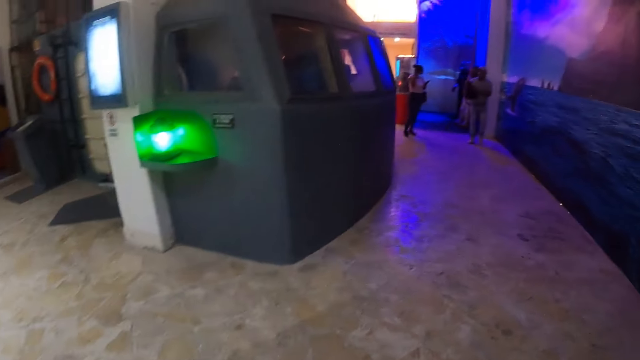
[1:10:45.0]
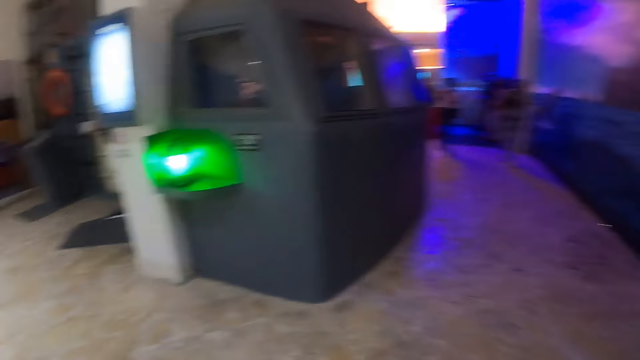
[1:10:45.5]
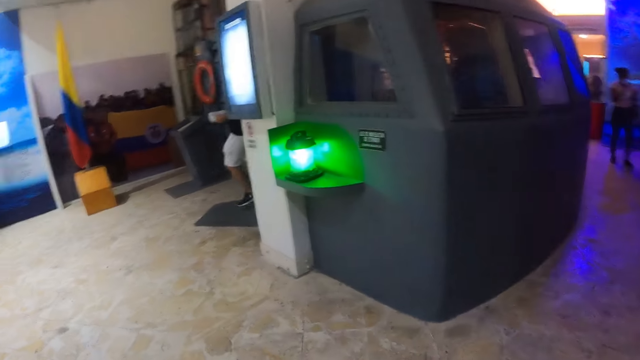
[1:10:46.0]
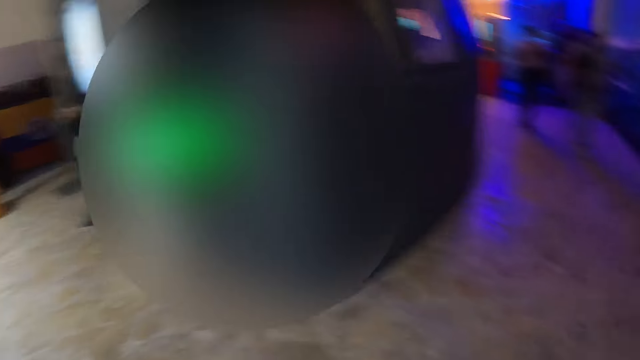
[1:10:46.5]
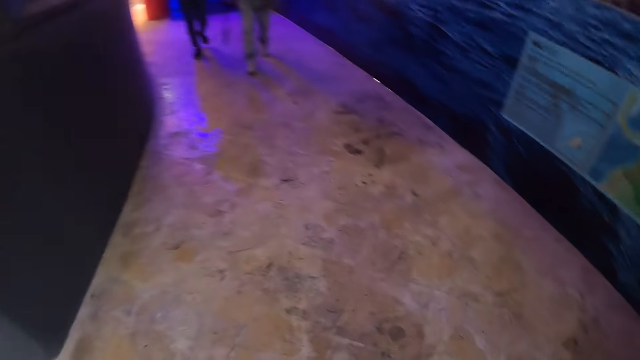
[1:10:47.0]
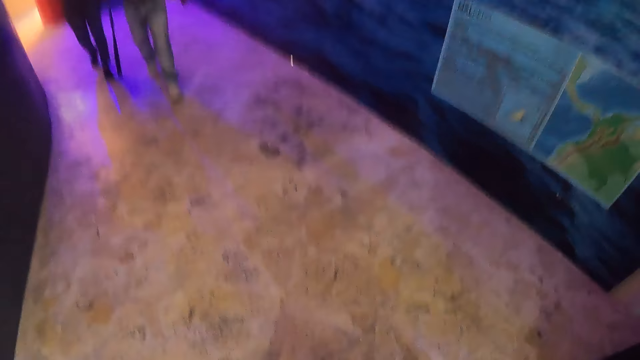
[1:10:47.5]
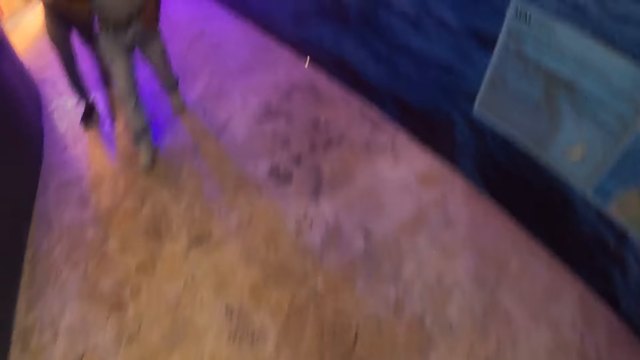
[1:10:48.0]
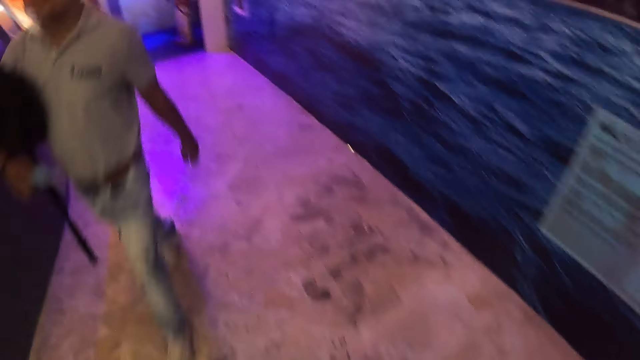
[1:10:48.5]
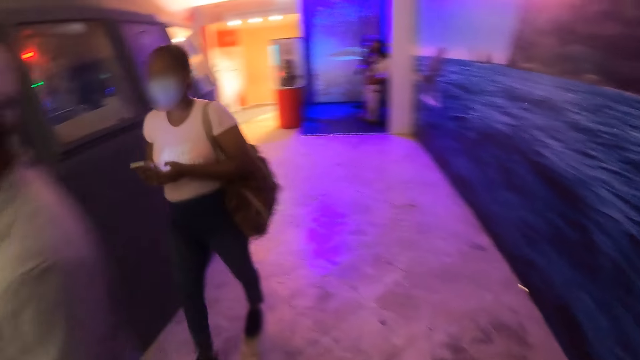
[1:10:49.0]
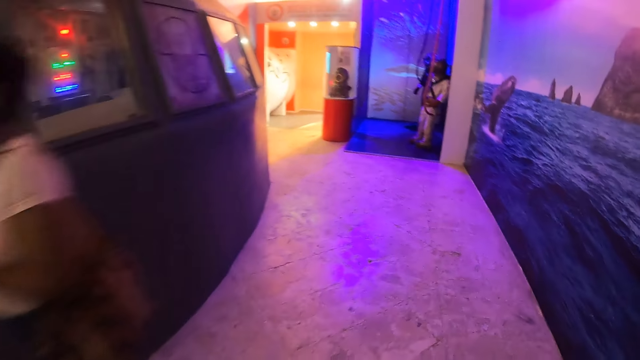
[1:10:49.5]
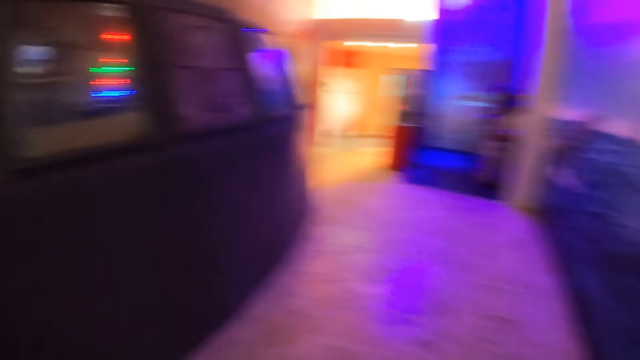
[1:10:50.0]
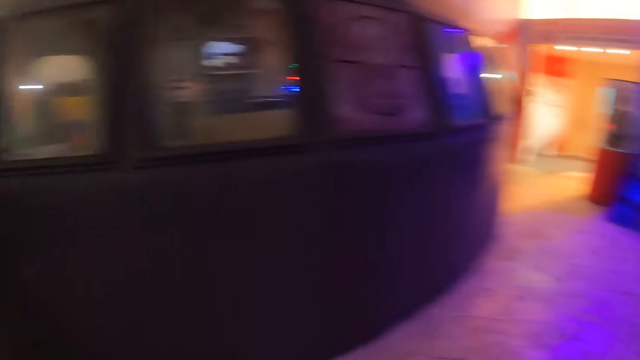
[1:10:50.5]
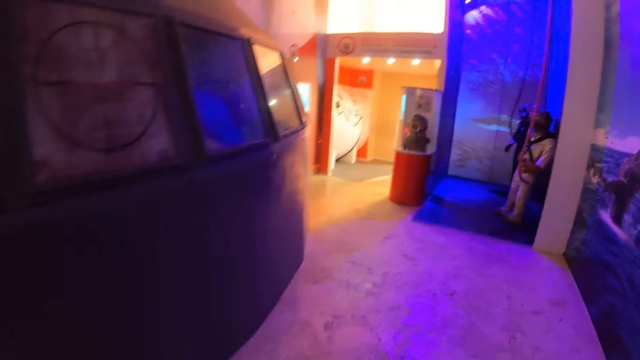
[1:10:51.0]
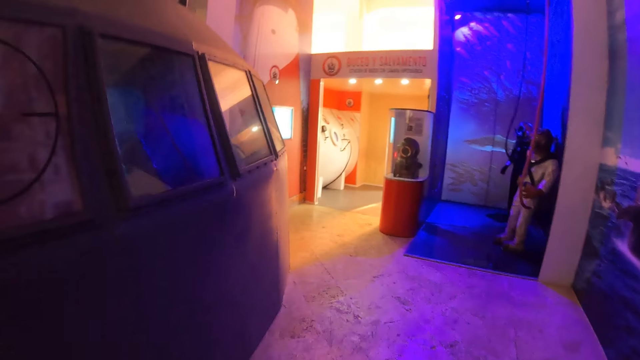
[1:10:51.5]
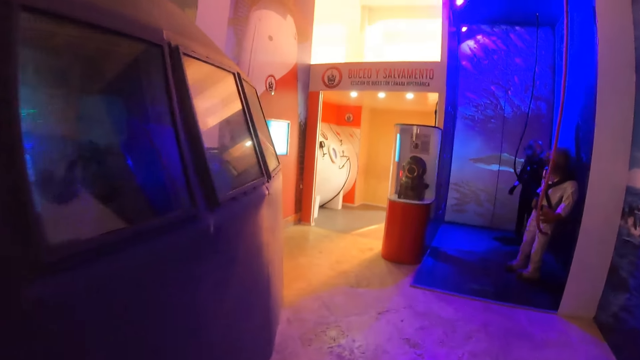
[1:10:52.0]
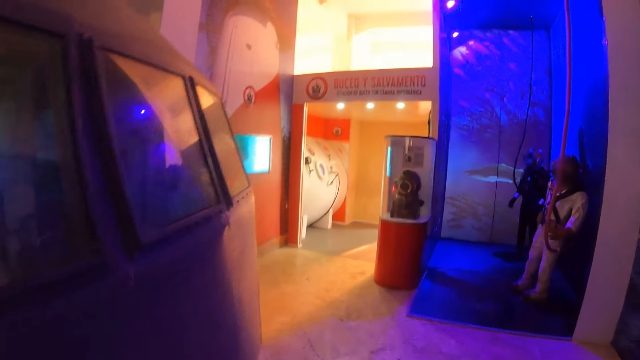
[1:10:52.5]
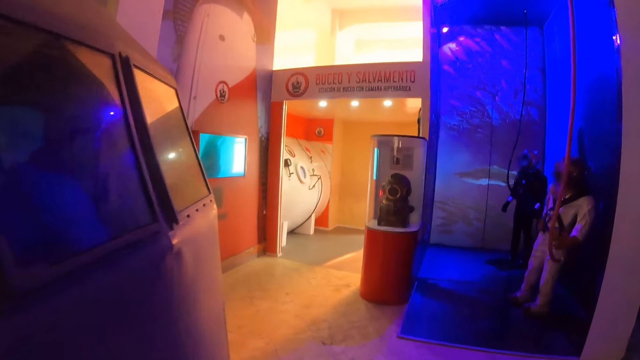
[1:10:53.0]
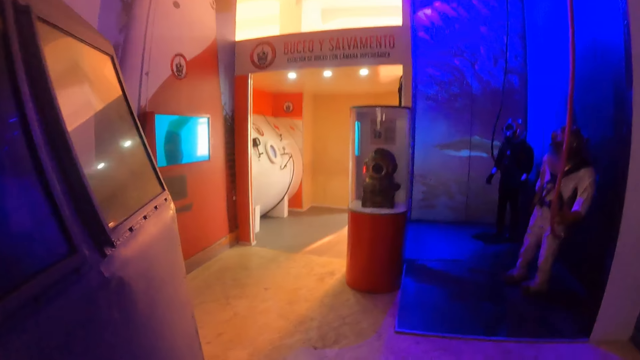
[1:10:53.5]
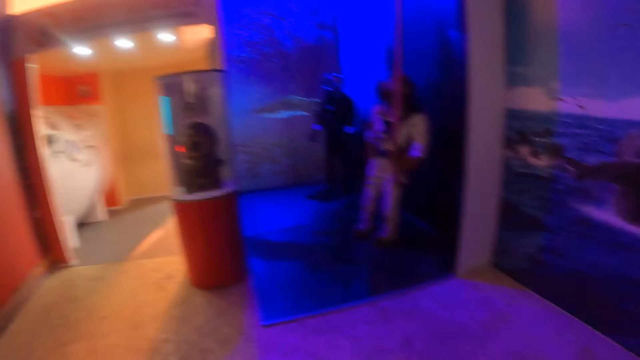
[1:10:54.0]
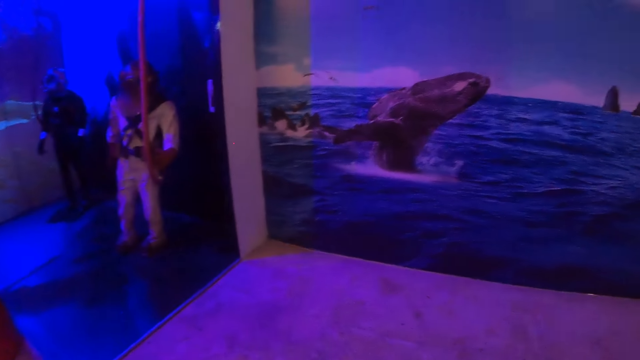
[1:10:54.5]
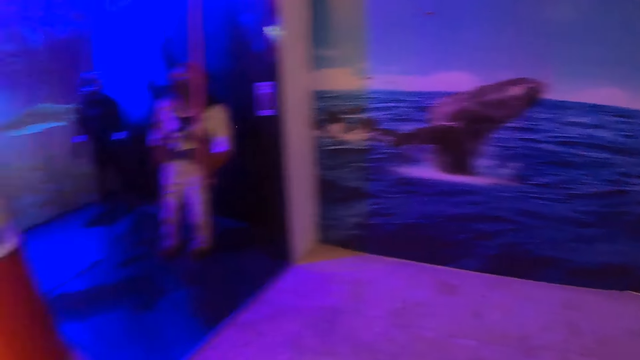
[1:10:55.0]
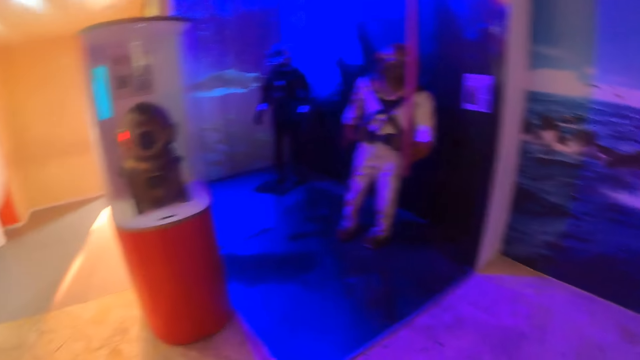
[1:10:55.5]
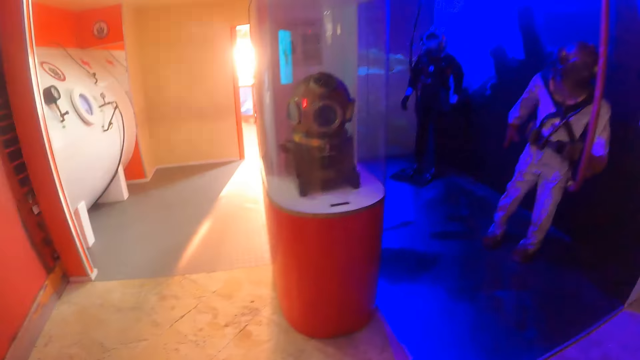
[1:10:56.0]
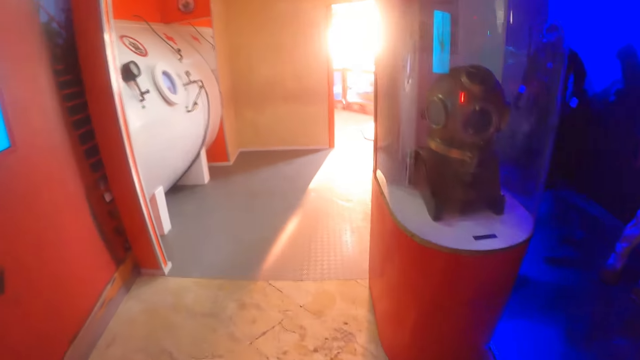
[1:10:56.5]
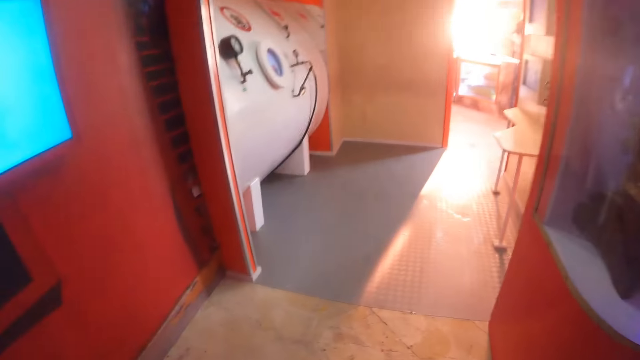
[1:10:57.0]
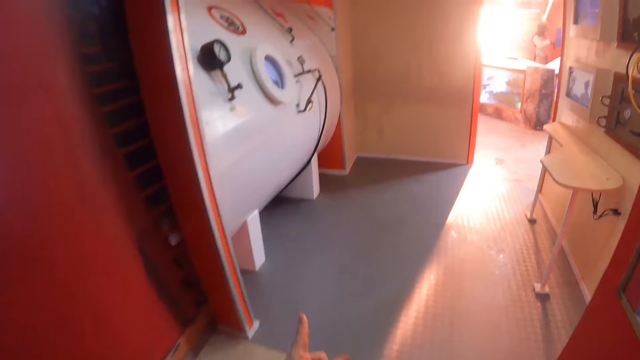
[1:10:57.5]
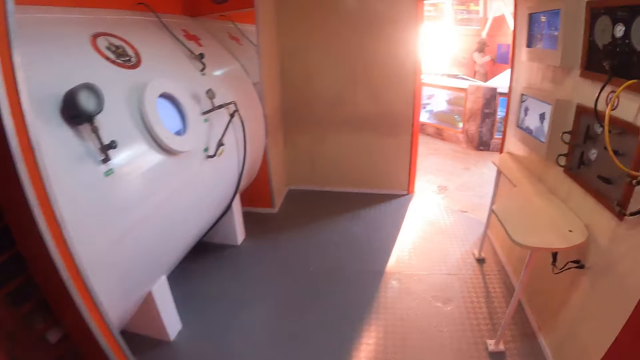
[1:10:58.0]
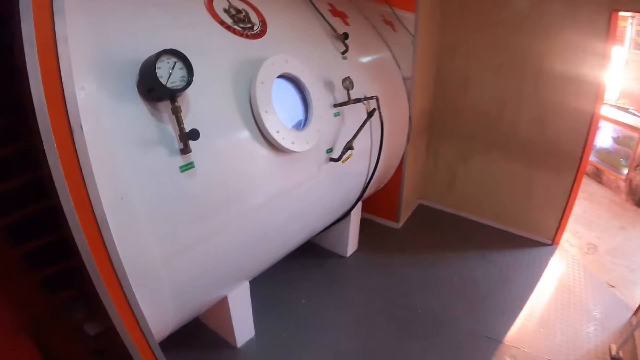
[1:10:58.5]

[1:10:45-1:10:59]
The camera wearer walks in the room. They look at a picture display on the wall. They walk in the room.

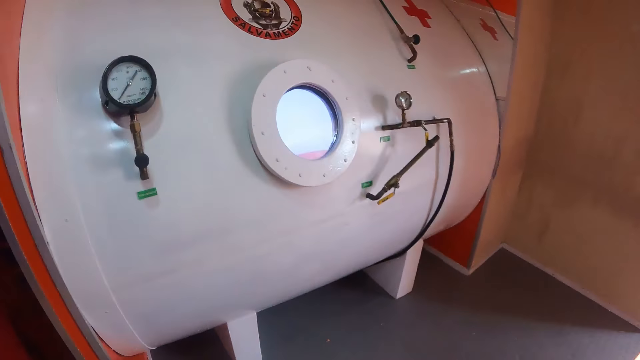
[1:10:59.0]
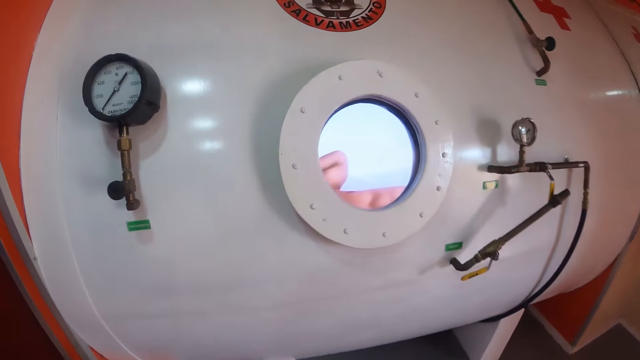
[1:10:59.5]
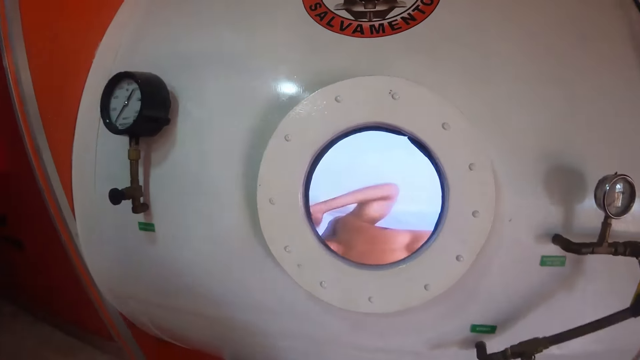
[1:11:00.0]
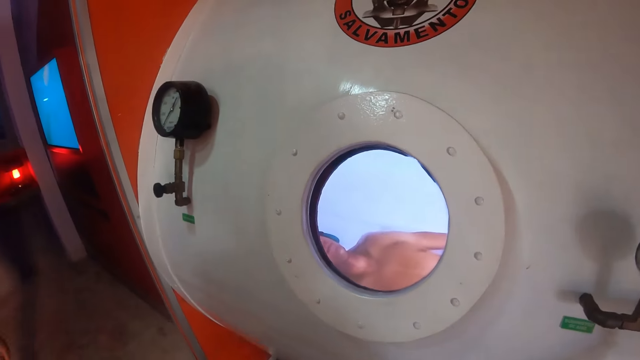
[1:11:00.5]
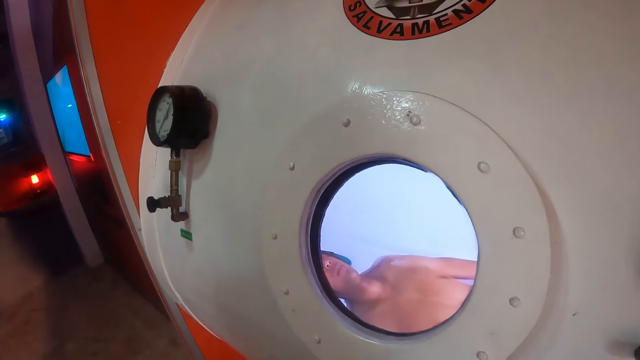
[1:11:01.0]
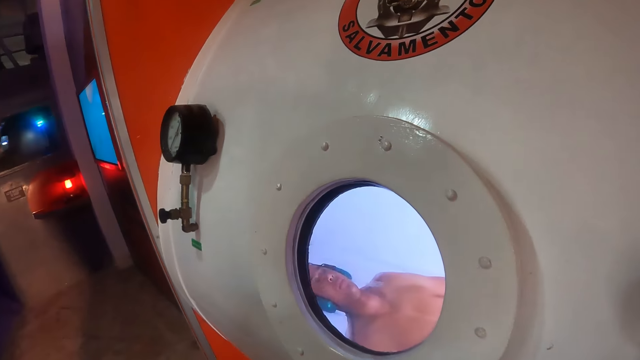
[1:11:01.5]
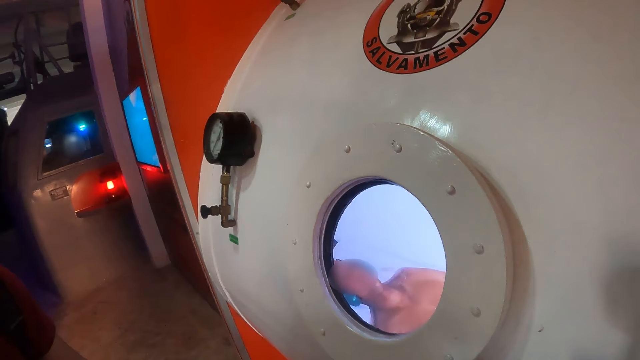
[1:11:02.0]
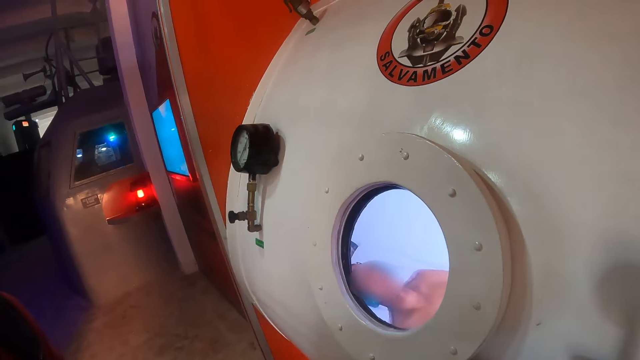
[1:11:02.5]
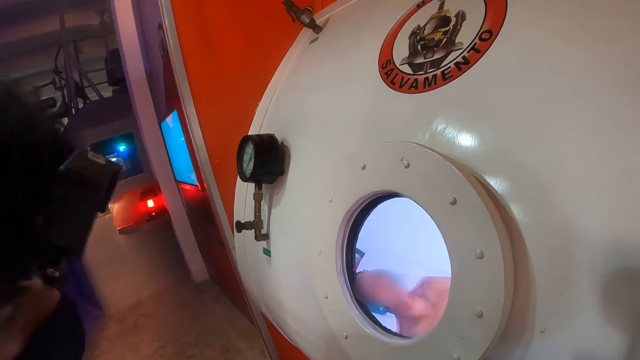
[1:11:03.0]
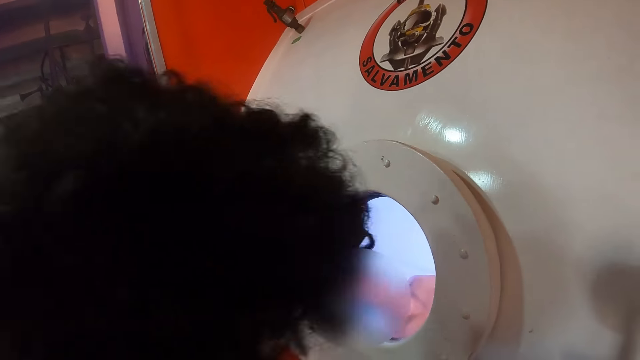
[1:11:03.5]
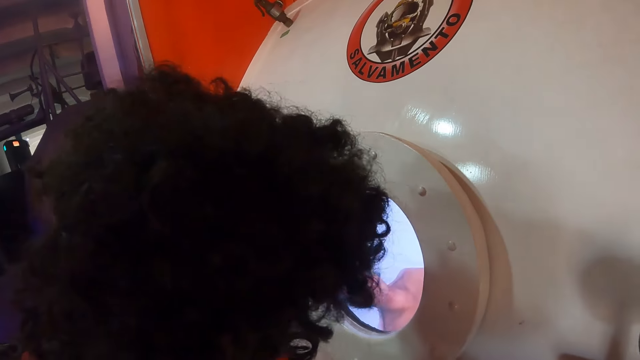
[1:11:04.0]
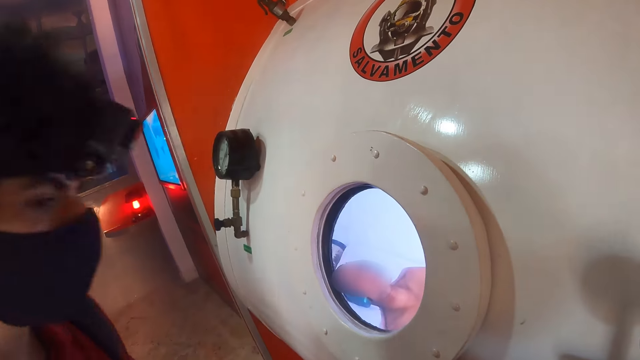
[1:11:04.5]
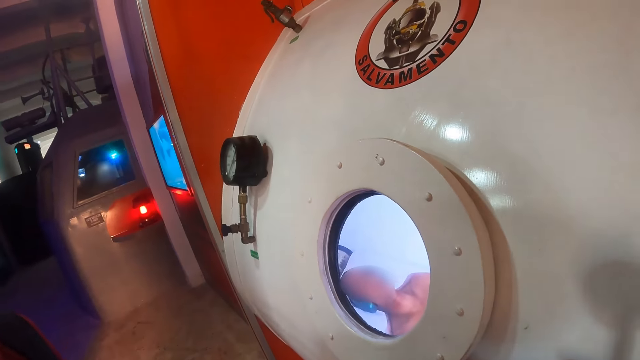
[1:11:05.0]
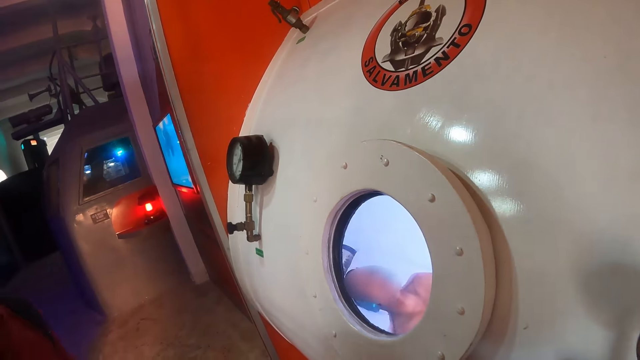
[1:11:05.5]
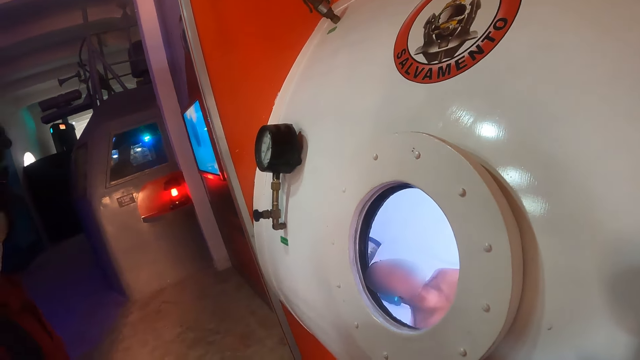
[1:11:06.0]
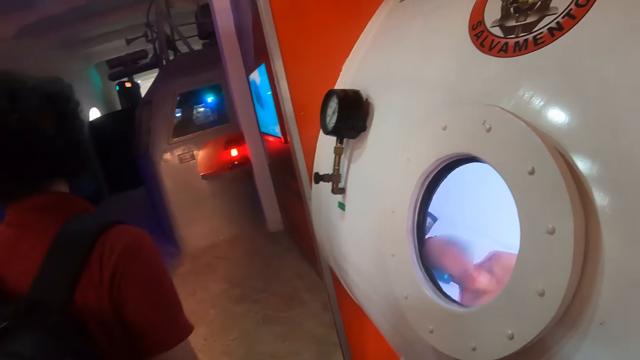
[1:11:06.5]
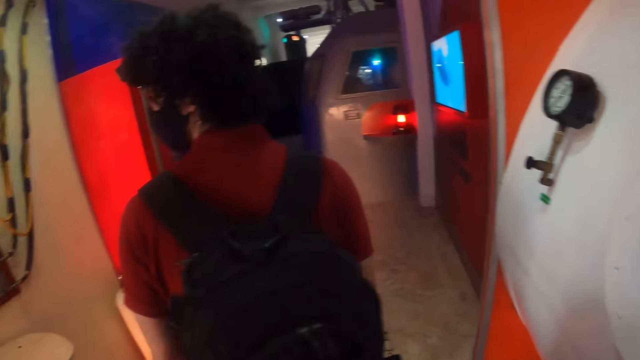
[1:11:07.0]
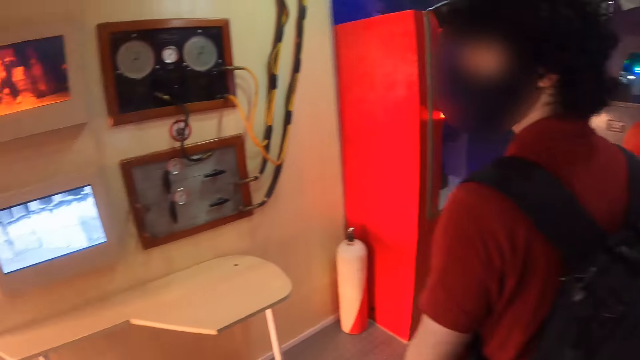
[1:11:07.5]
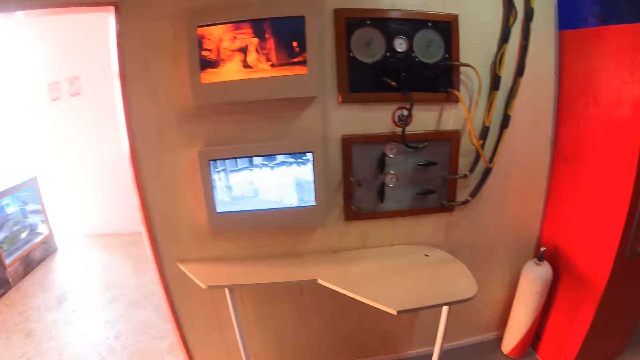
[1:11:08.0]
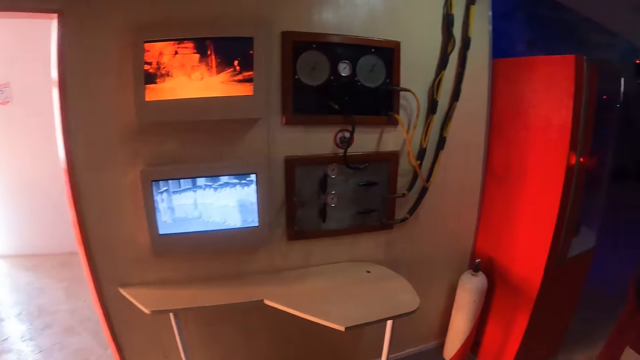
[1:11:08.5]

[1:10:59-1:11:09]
The camera wearer looks through a mirror of a scan machine. A person straightens a hand. The camera wearer looks through the mirror of the scan machine. Another person looks through the mirror of the scan machine. The other person stares at the first person in the salvamento. The camera wearer looks through the mirror of the scan machine. They look around the room.
